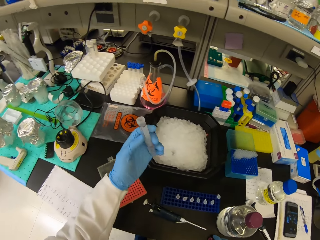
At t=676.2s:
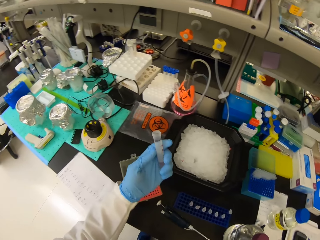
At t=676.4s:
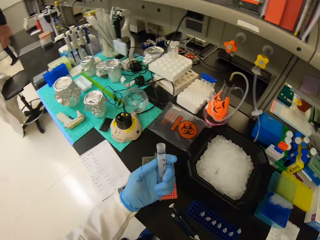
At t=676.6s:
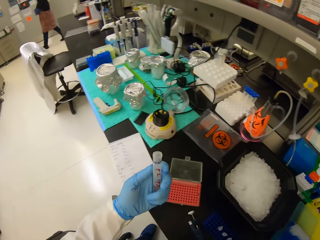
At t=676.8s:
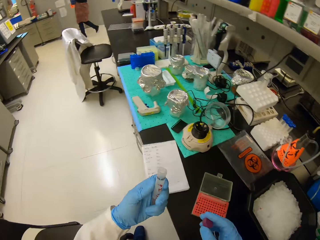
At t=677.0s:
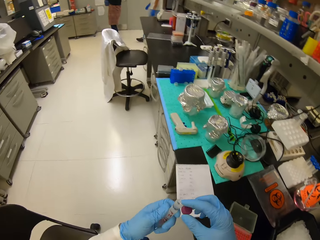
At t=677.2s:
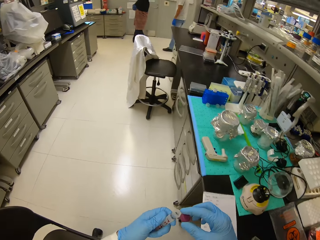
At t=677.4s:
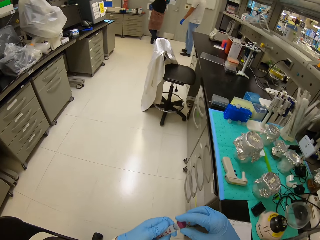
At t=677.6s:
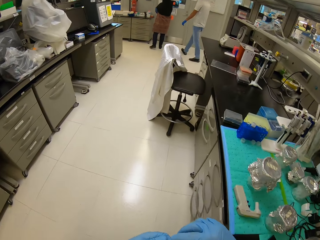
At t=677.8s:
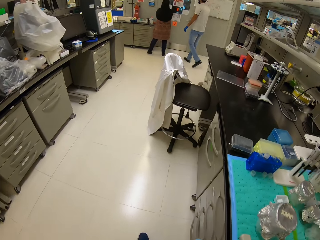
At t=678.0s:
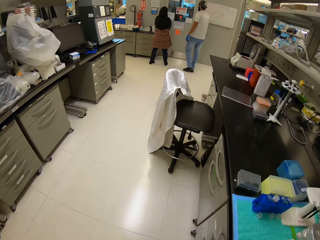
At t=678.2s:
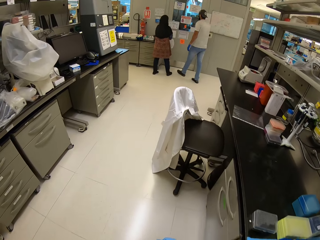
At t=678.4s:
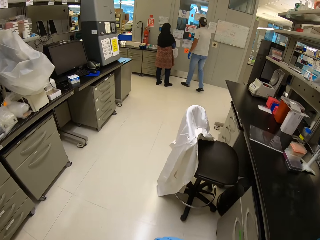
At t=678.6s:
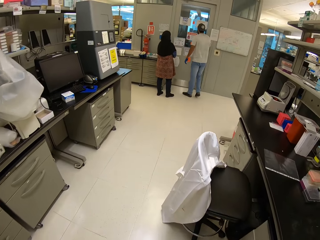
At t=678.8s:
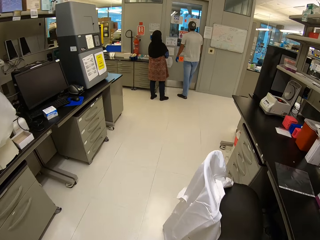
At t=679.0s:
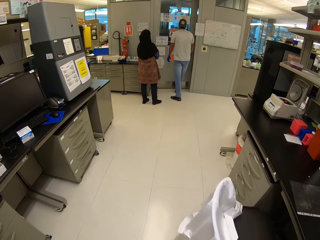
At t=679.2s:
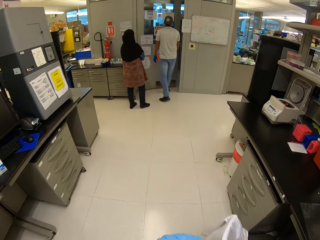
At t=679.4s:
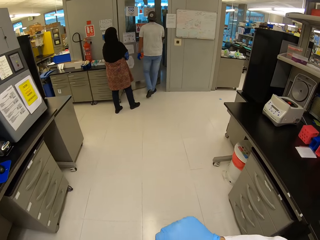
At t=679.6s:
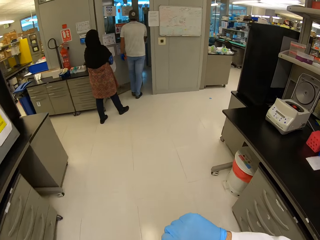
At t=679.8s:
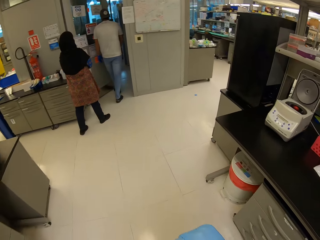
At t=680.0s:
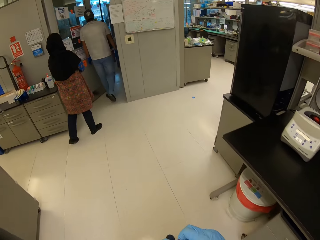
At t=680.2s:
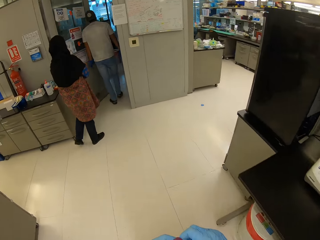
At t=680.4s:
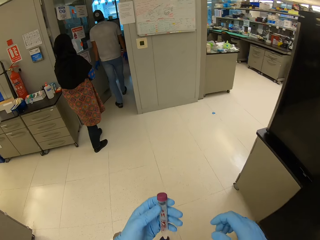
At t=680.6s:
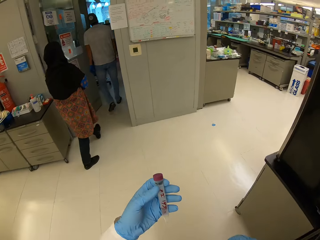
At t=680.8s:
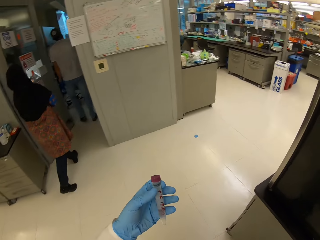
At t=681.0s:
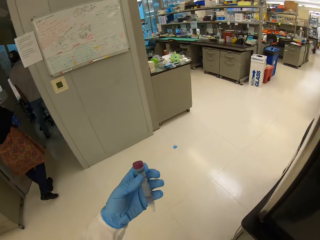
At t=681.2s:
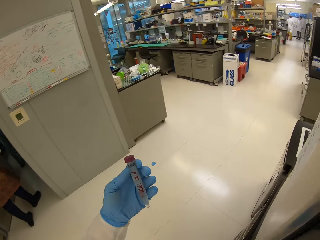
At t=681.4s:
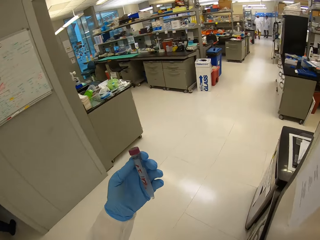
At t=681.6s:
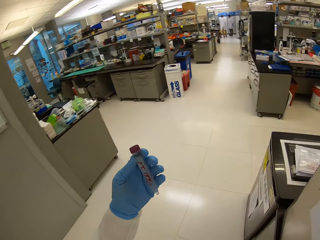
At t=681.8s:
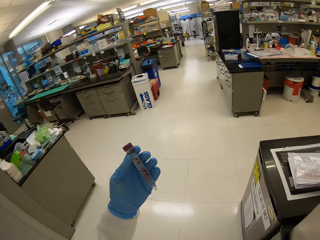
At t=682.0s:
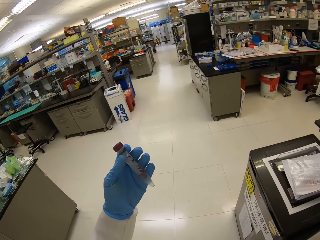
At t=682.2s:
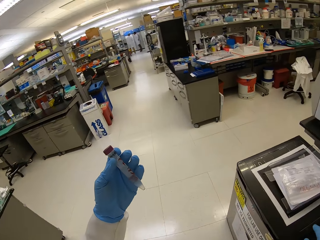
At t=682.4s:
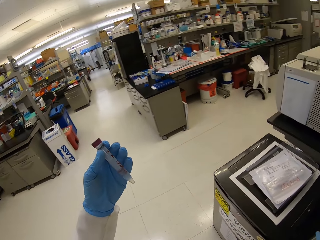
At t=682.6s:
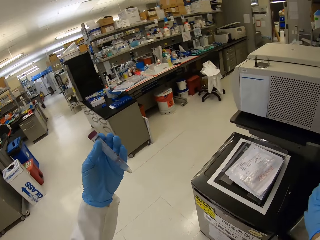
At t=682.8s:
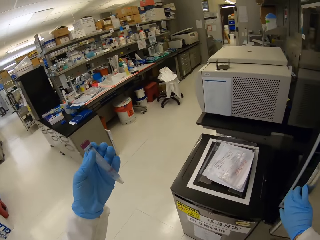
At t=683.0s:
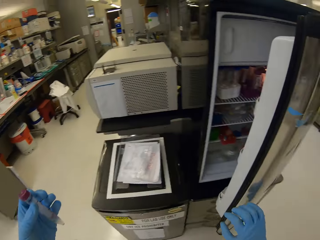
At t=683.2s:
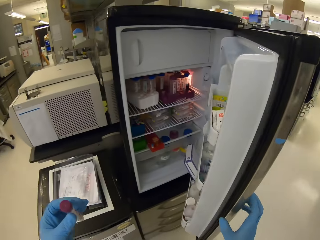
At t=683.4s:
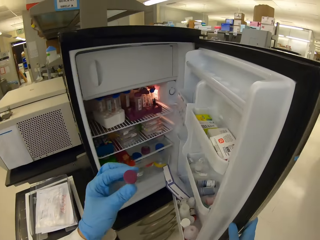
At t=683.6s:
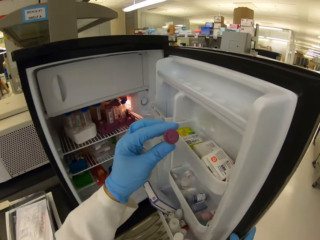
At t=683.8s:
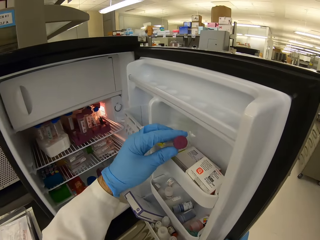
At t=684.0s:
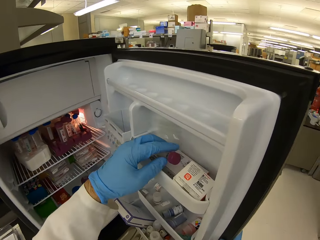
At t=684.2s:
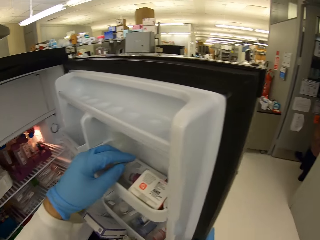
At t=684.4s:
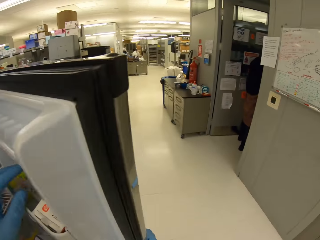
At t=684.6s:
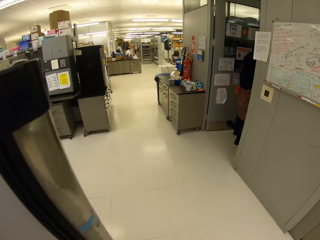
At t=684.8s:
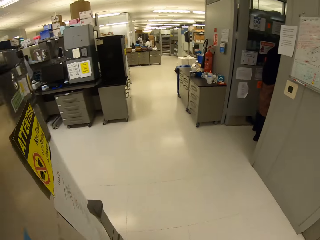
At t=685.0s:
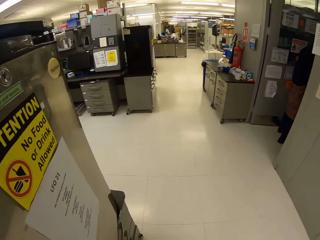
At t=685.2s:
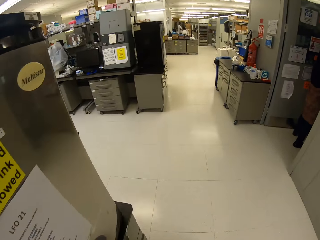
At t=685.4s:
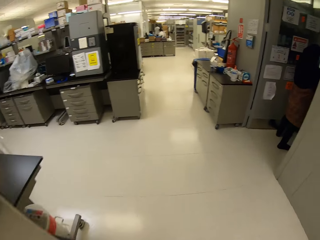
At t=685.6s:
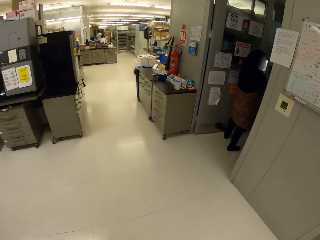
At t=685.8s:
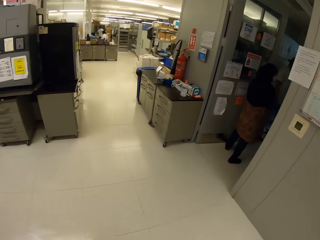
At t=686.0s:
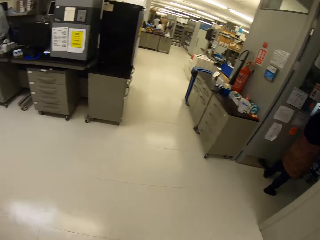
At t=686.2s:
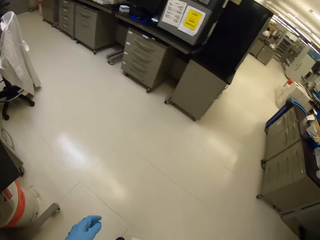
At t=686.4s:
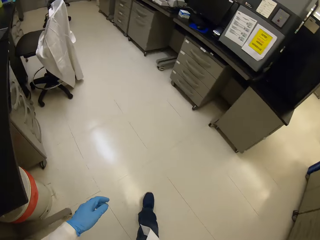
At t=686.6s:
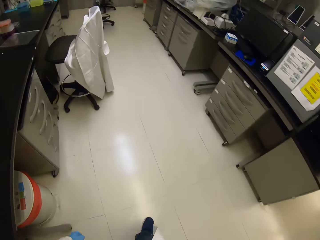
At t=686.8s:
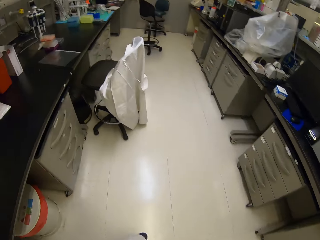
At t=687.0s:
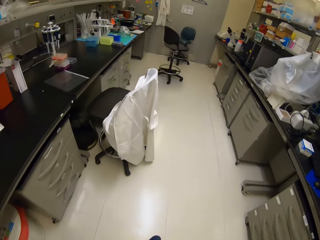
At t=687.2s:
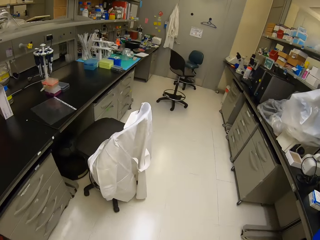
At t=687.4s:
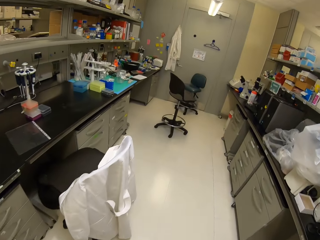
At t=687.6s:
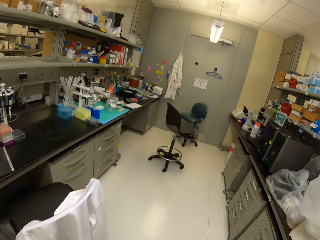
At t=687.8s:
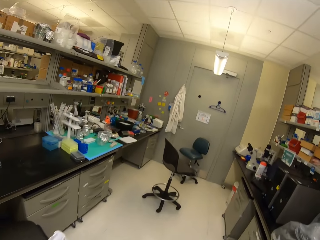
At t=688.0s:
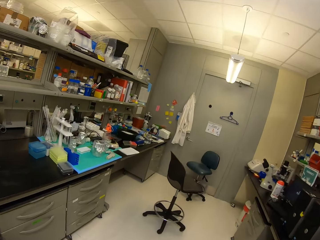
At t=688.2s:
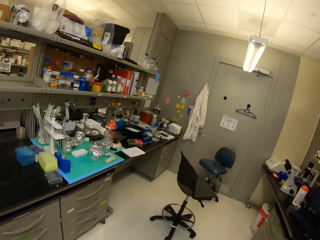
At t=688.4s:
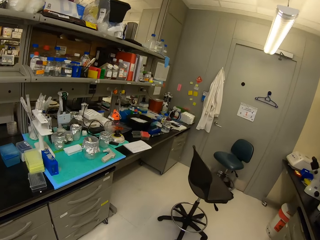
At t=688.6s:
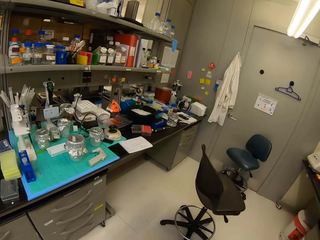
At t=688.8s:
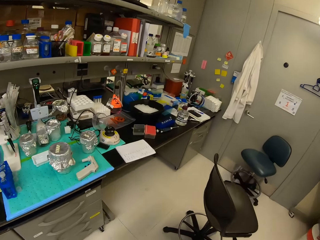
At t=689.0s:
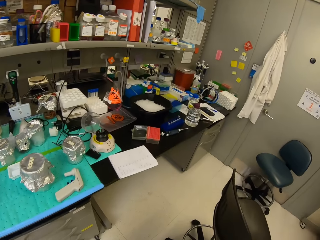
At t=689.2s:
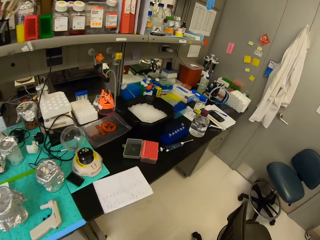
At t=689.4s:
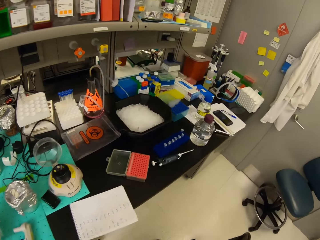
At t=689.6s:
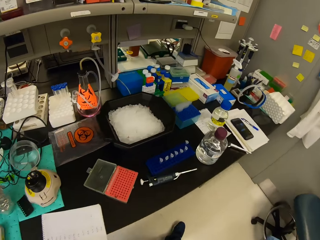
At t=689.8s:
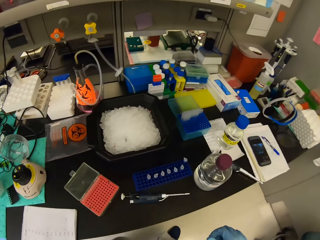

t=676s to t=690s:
The camera wearer picks up the test tube lid. They hold a test tube. They close the test tube. They walk around the laboratory room towards the fridge. They look at the test tube. They open the fridge door. They place the test tube in the fridge. They close the fridge. They walk back around the laboratory room.

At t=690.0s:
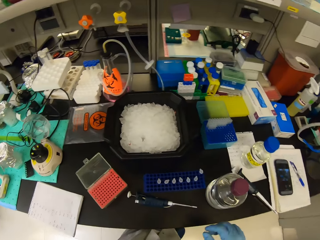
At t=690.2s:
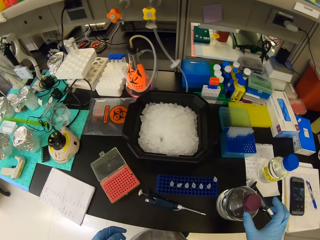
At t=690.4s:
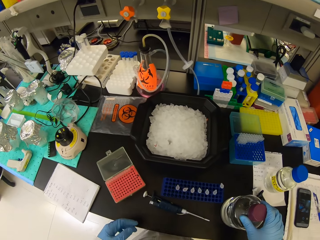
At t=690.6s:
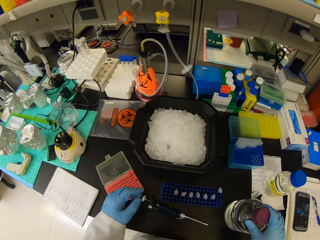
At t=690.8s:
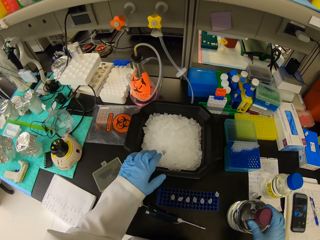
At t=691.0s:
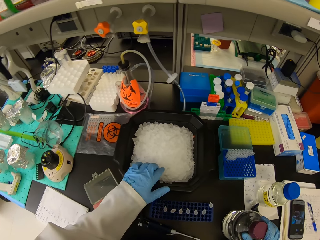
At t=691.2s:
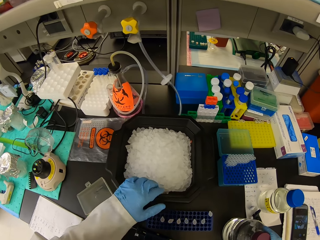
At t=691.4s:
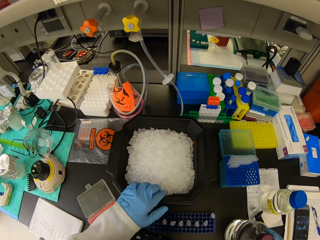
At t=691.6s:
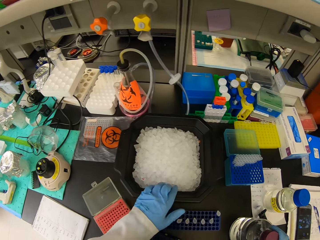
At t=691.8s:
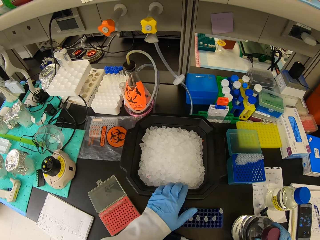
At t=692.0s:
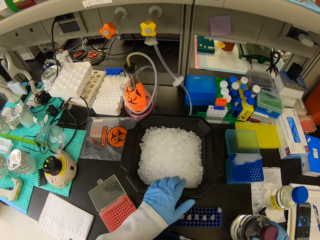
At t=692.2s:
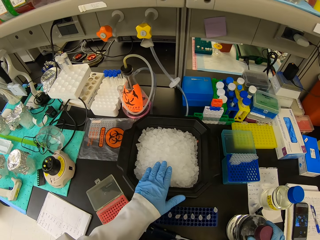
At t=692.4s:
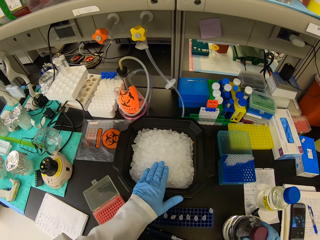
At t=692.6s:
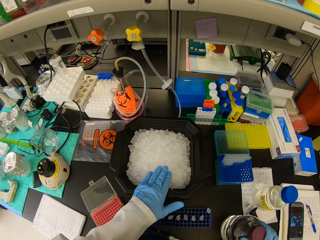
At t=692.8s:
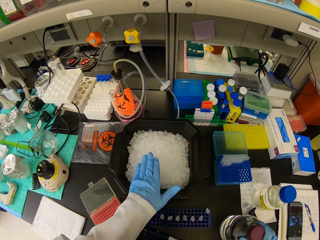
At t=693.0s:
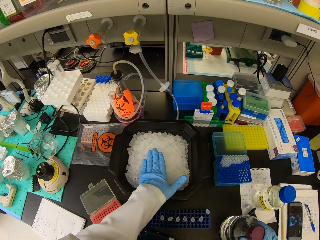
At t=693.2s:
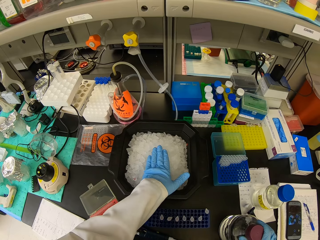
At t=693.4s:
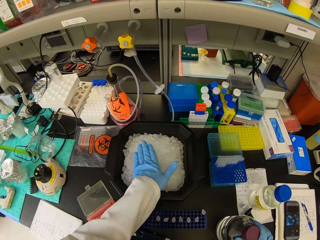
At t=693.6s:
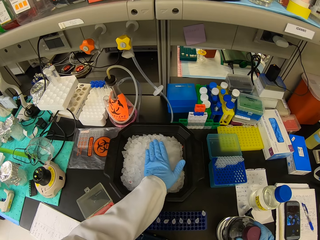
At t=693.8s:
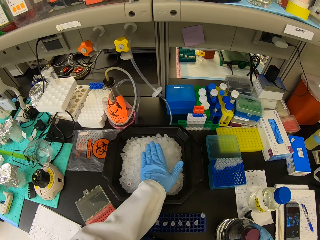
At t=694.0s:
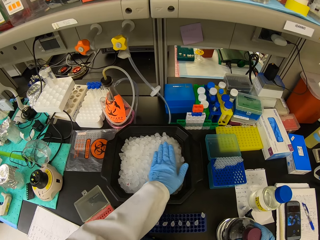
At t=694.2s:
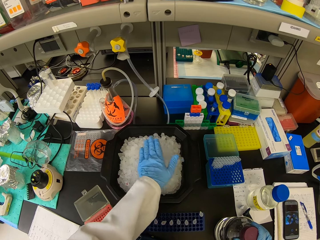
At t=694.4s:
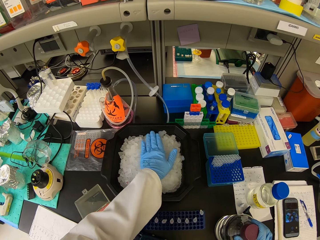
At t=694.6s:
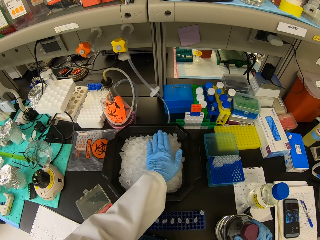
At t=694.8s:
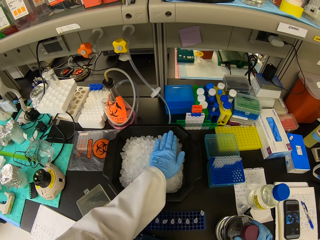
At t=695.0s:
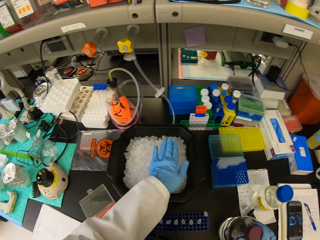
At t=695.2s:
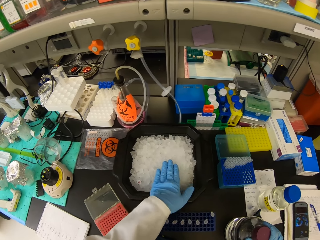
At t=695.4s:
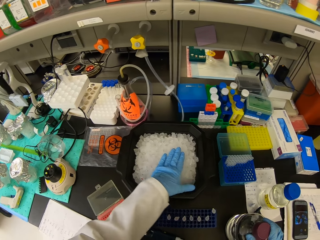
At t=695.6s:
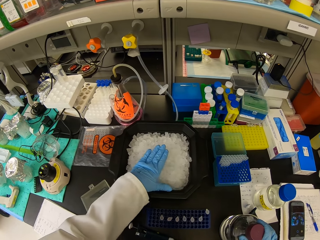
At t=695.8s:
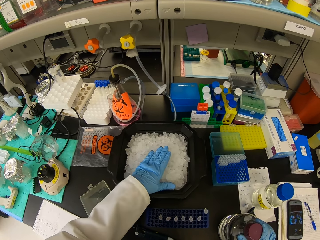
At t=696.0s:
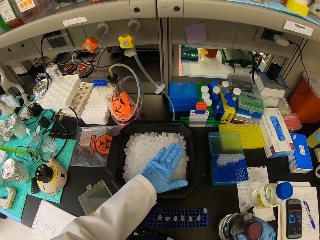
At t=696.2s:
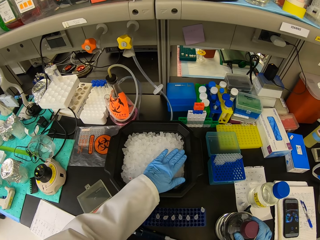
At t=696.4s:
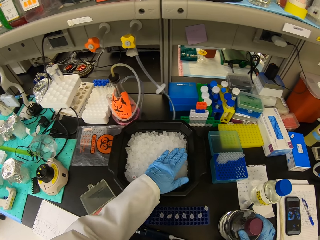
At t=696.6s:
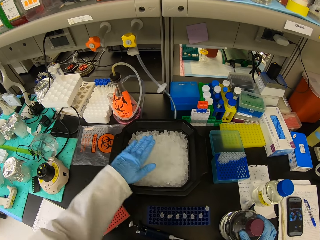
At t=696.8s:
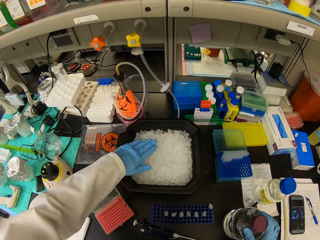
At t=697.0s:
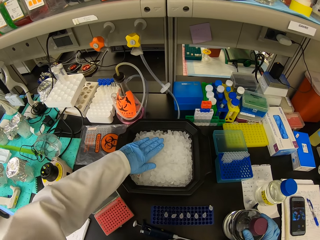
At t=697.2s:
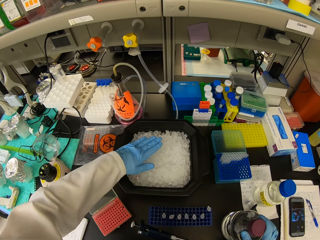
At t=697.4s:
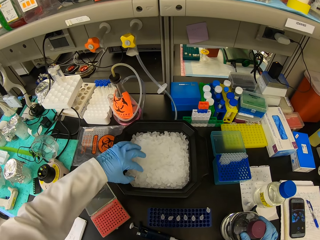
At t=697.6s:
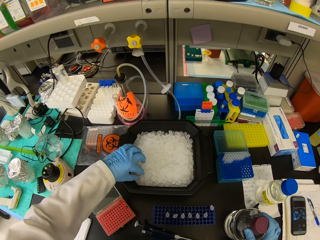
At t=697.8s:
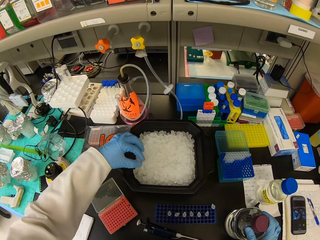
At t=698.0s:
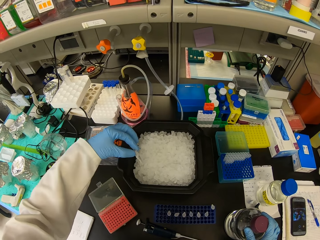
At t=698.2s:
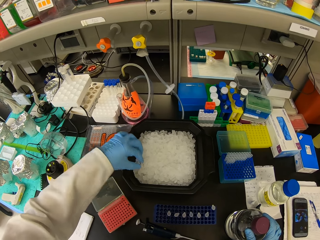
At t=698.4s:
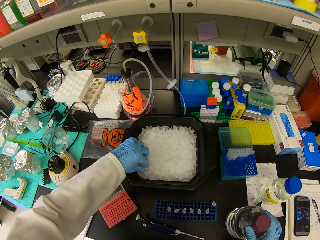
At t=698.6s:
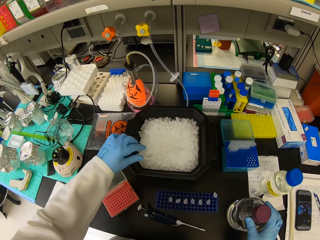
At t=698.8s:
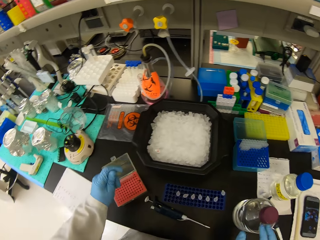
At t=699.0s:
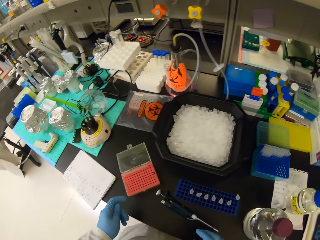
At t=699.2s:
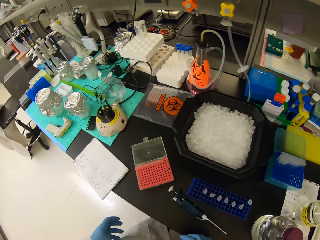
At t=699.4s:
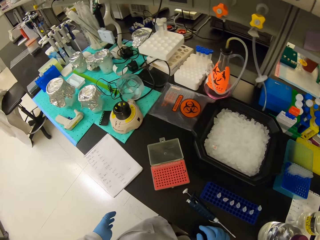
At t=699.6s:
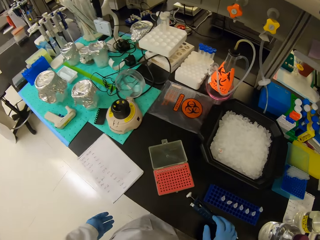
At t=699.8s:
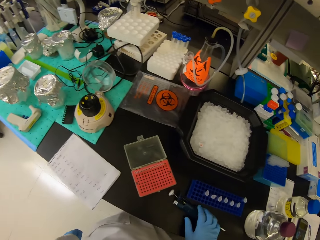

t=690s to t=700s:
The camera wearer pushes the bottle. They hold the liquid bottle. They distribute ice cubes. They touch the ice cubes. They lift a test tube and place the test tube back in the ice cube tray.
